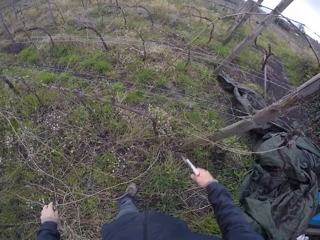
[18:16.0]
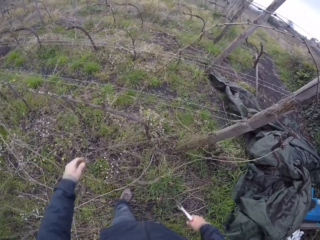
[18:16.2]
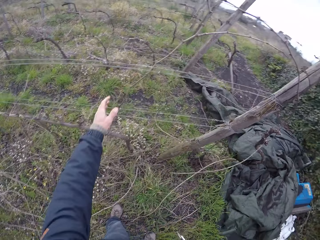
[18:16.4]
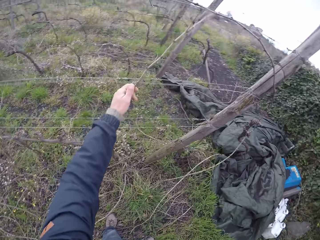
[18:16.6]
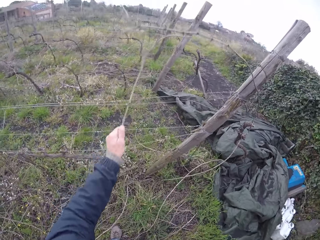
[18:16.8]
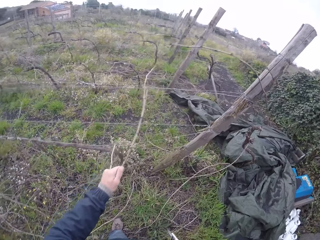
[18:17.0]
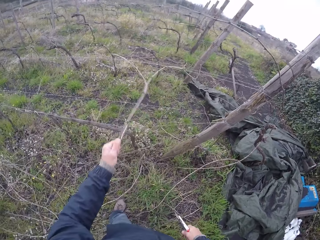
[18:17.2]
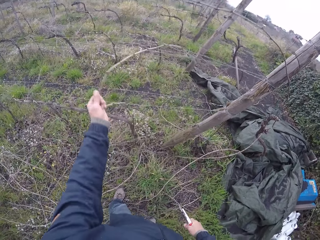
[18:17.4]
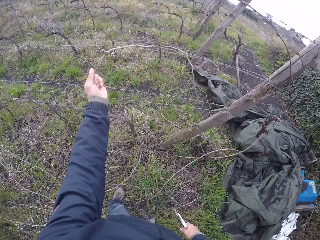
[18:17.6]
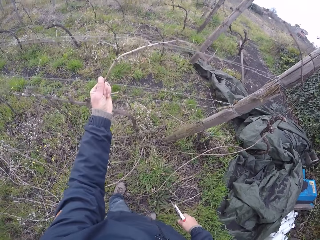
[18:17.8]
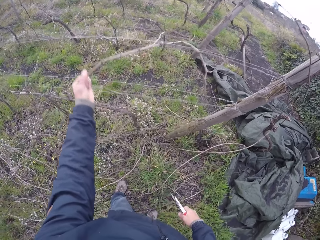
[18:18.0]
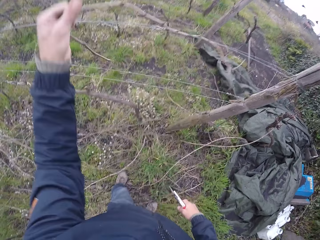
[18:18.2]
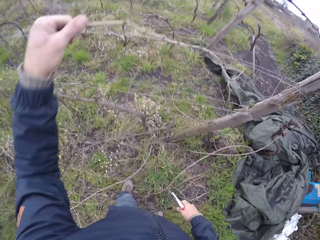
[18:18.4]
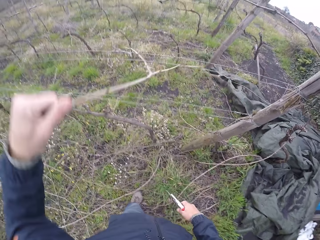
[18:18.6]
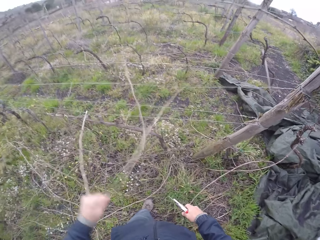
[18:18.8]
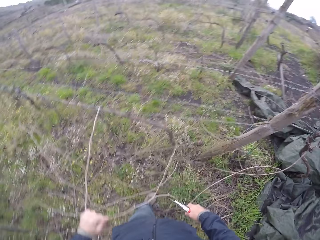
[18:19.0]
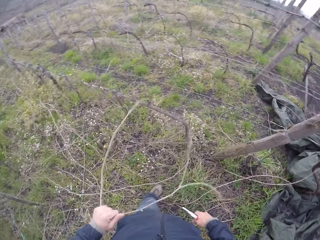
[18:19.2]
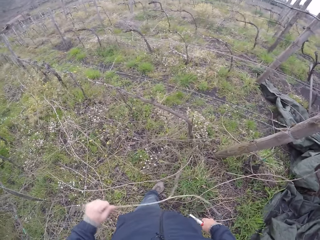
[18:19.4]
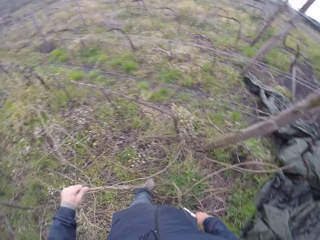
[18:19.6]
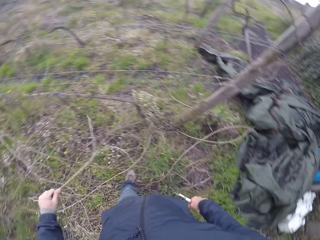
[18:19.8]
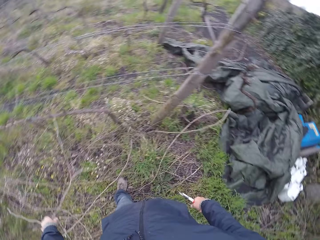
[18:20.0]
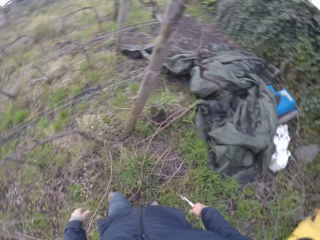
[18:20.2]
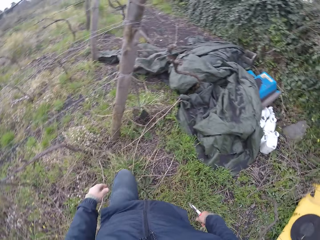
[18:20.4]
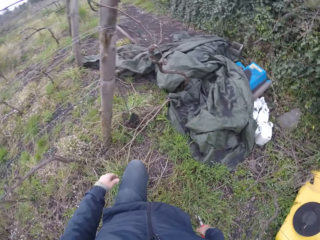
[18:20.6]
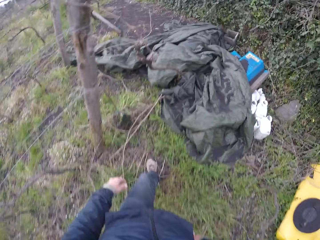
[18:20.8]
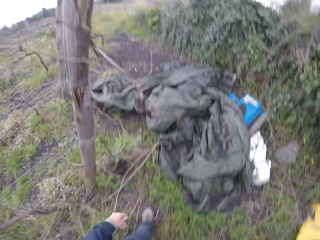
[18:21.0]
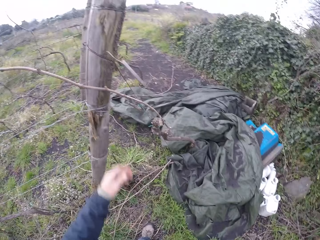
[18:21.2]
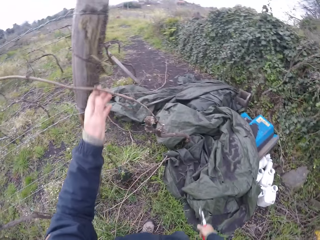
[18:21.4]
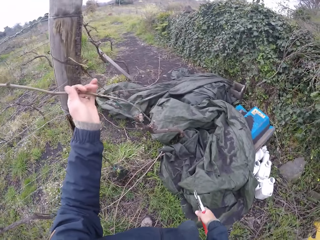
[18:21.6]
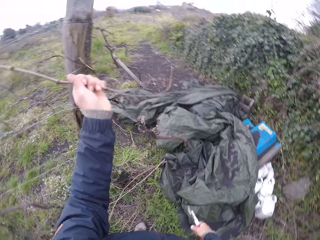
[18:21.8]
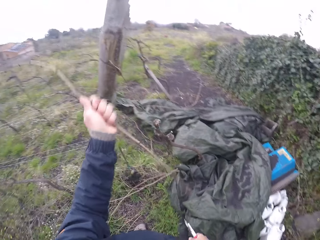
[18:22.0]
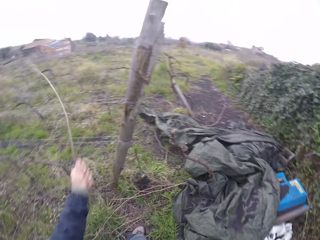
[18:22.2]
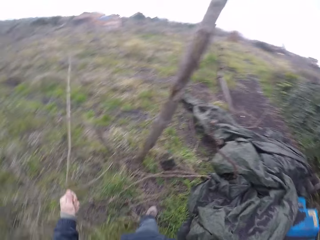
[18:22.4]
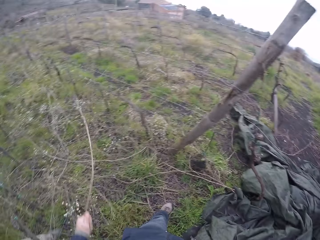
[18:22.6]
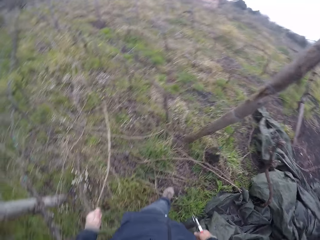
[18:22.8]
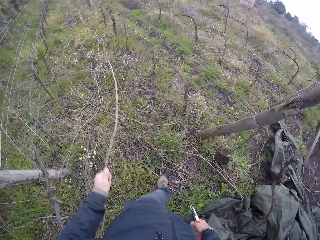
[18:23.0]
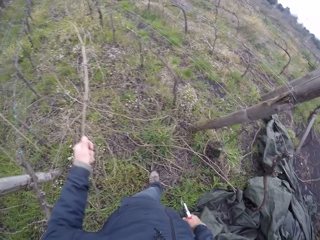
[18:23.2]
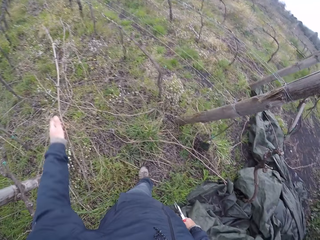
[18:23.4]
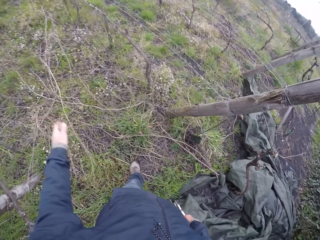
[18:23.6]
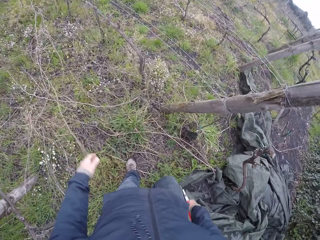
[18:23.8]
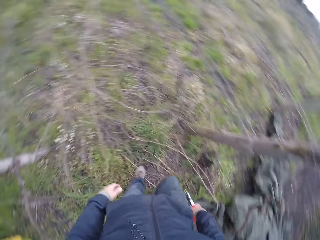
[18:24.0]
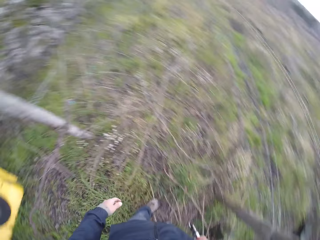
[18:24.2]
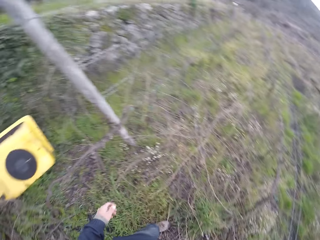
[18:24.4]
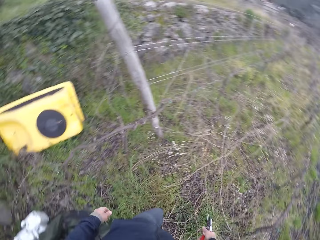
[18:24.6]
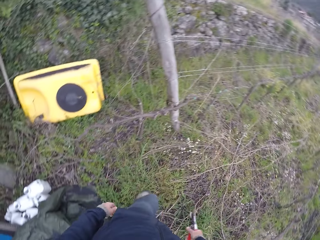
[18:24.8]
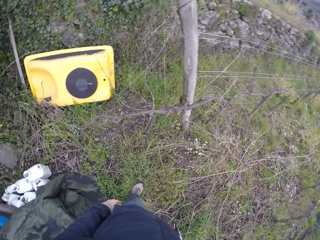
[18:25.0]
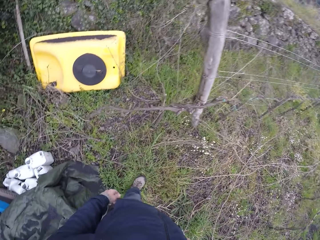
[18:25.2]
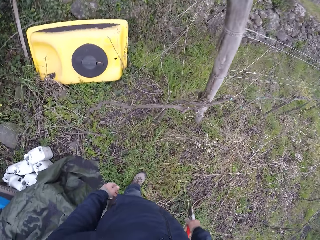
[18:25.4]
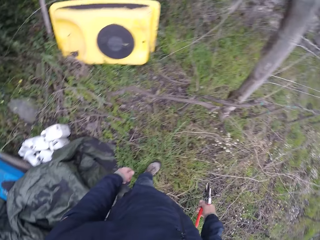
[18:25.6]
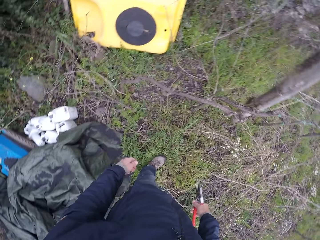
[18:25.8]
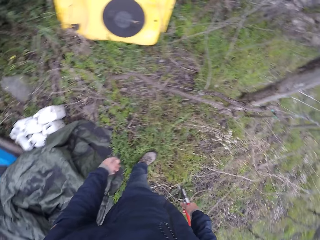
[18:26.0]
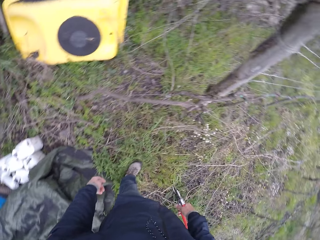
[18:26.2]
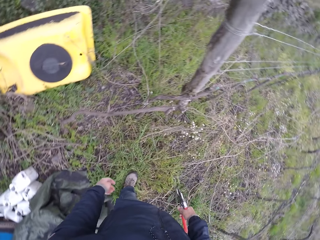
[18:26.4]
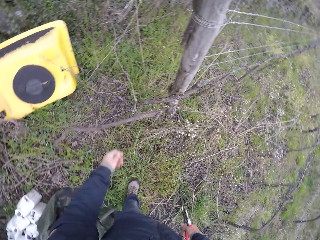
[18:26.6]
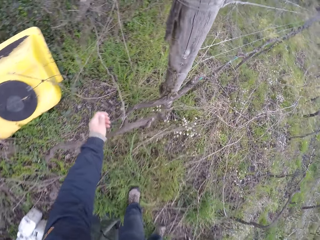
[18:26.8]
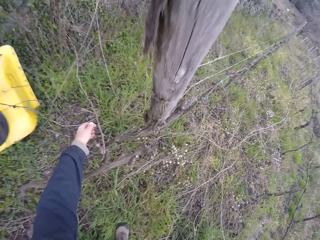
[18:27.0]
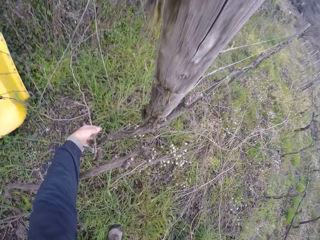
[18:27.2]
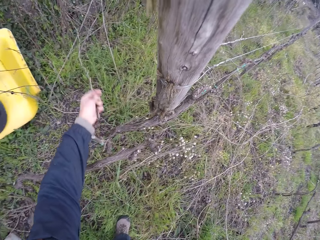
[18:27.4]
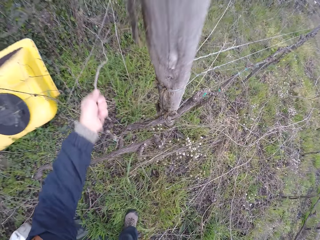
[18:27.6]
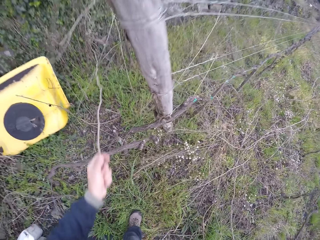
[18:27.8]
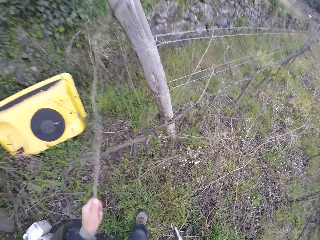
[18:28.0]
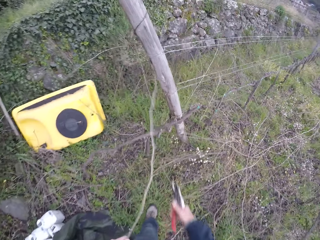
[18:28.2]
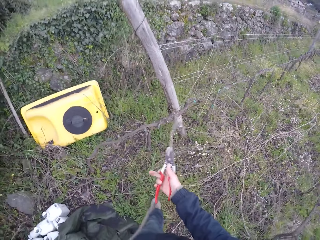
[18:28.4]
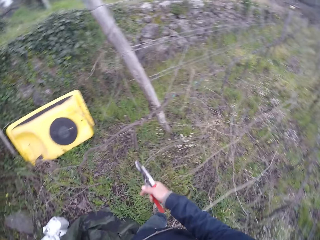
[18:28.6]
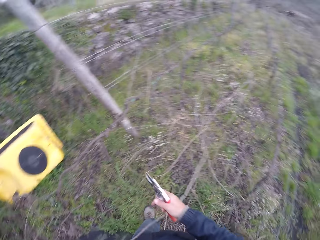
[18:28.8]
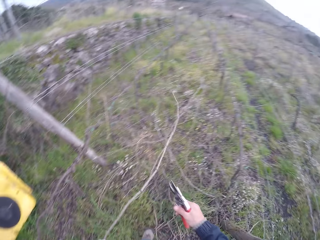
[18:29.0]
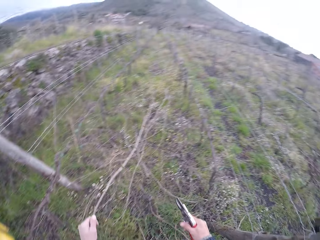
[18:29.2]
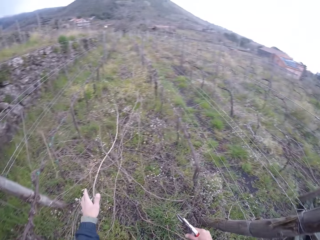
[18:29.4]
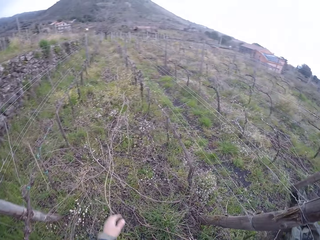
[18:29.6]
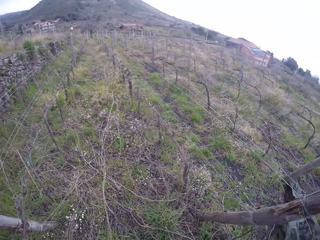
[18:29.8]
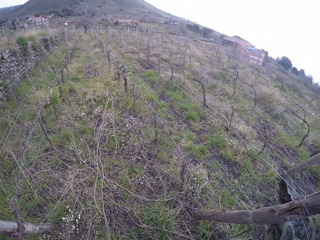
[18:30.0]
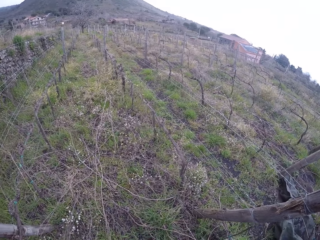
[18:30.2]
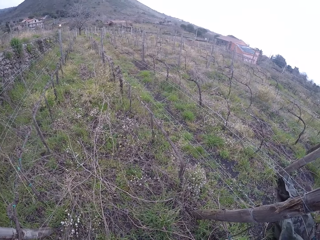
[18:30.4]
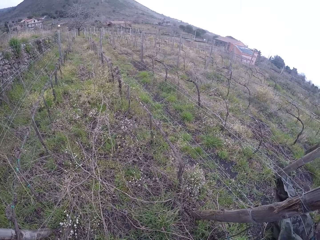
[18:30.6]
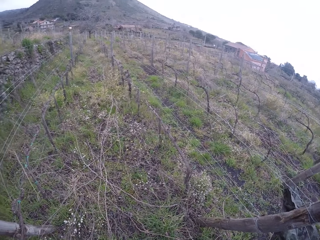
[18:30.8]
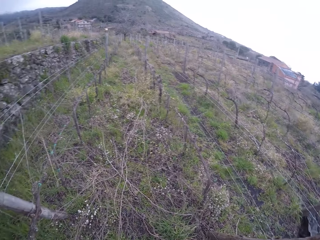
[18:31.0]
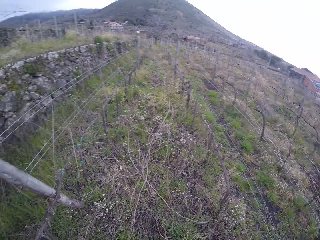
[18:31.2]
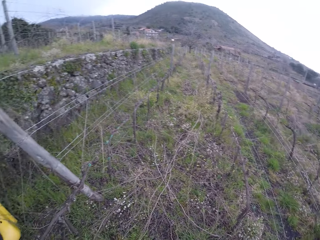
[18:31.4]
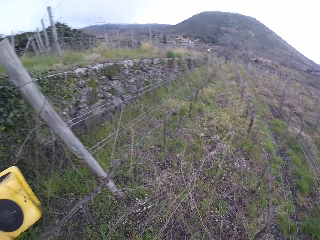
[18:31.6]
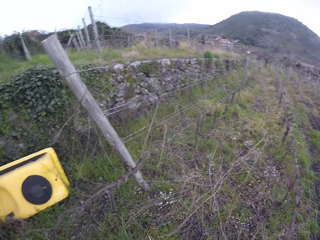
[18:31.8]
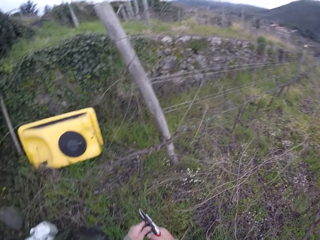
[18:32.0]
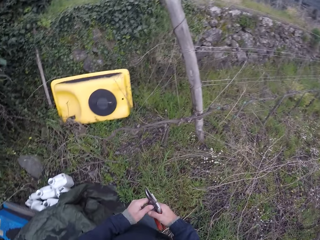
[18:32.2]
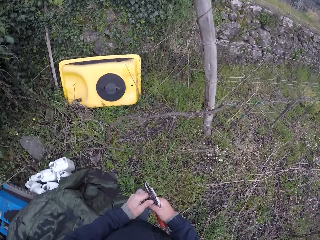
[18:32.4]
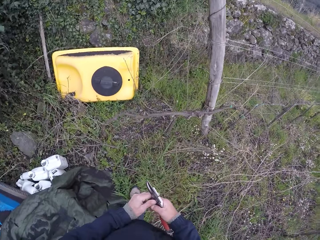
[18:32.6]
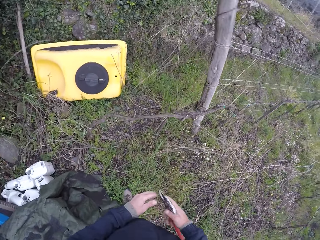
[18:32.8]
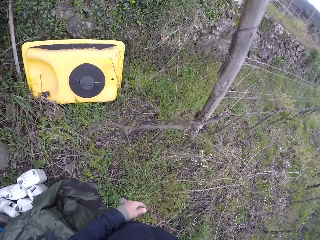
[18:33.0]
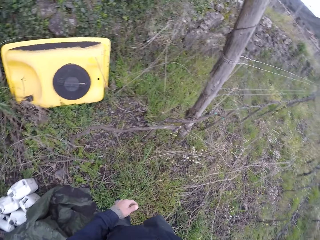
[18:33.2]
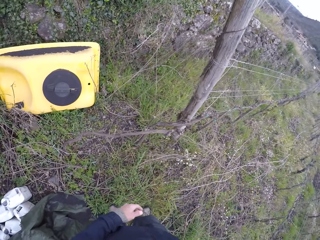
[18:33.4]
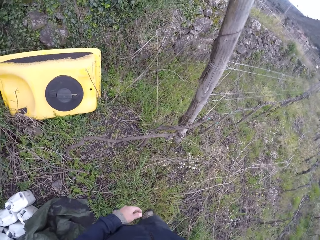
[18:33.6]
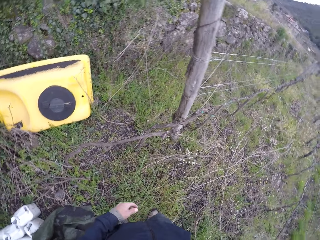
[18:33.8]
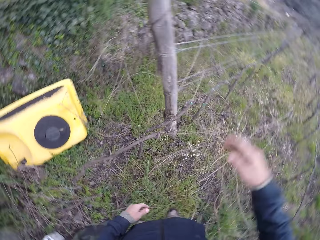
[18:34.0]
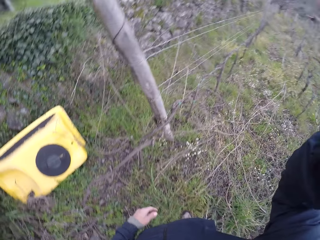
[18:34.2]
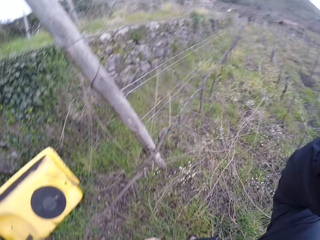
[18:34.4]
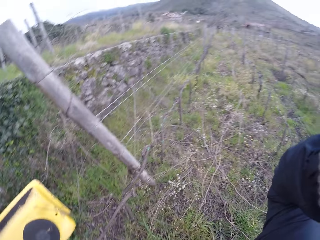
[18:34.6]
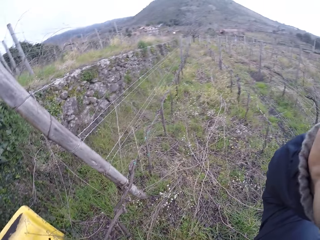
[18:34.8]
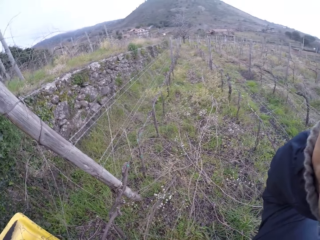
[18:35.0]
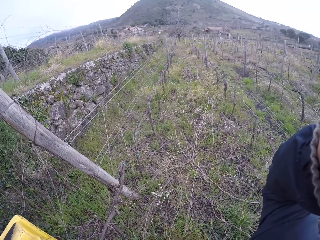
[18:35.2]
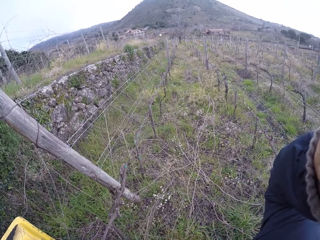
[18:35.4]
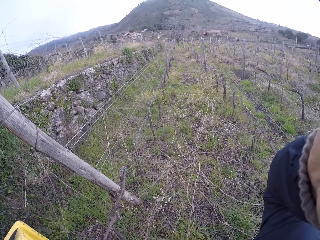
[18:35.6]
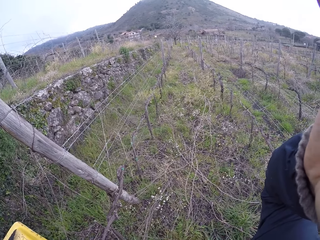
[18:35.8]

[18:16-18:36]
The camera wearer pulls a twig or stem on the line onto the ground with his left hand. He throws down the stem. He pulls a twig on the line onto the ground with his left hand. He throws down the stem. He picks a twig from the ground with his left hand. He pulls a stem with the left hand. He drops the twigs onto the ground. He holds the pair of secateurs with both hands. He puts the pair of secateurs into his right pocket. He adjusts his camera with his right hand.
